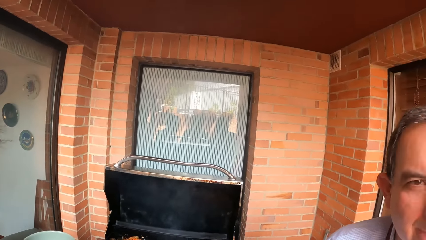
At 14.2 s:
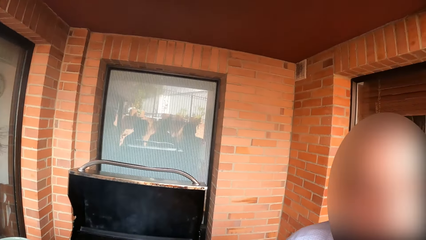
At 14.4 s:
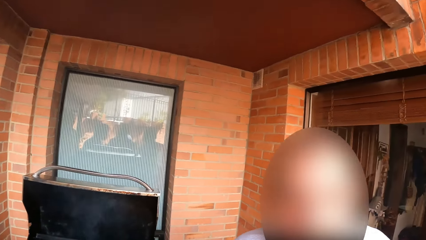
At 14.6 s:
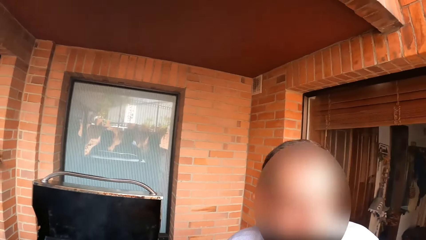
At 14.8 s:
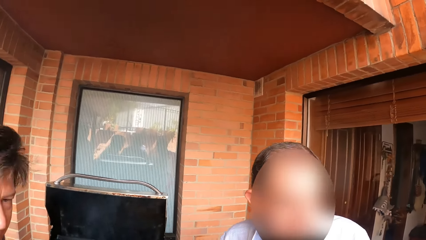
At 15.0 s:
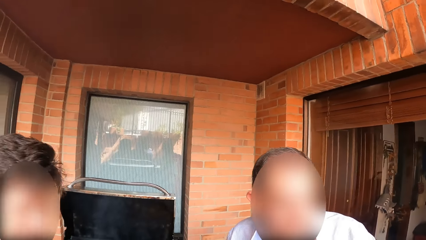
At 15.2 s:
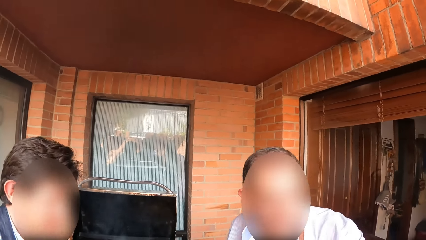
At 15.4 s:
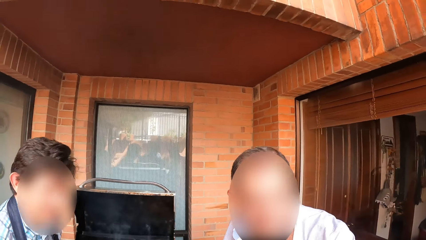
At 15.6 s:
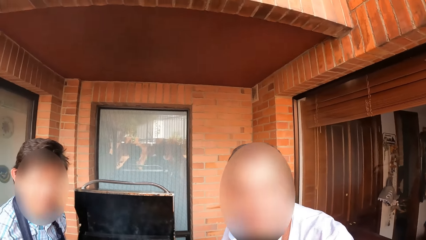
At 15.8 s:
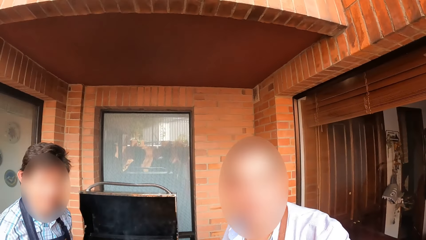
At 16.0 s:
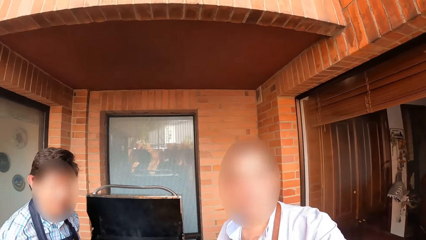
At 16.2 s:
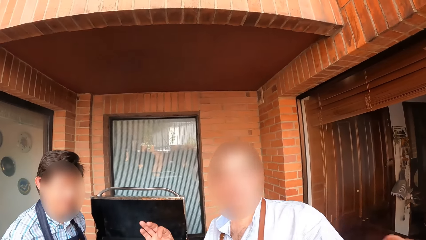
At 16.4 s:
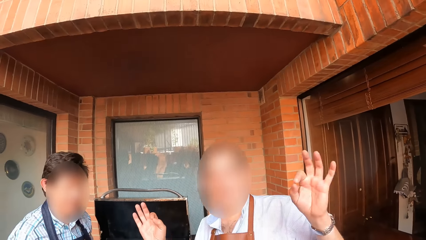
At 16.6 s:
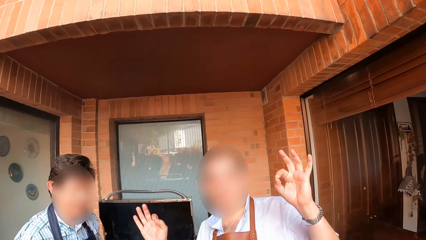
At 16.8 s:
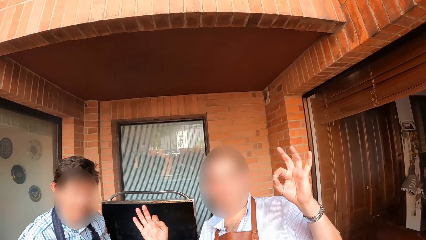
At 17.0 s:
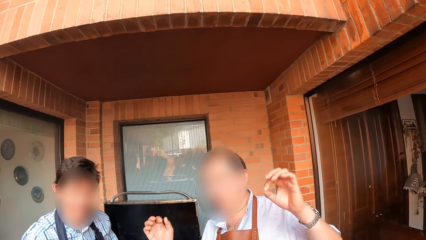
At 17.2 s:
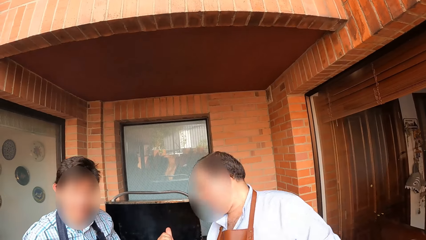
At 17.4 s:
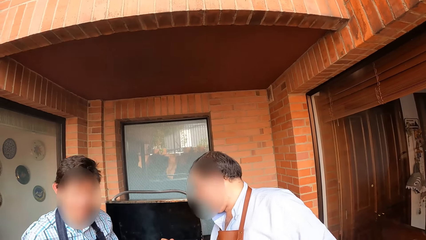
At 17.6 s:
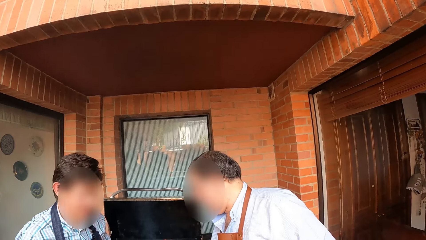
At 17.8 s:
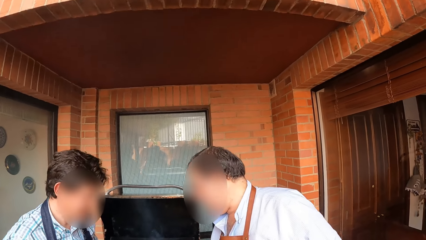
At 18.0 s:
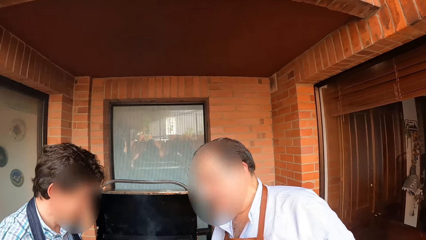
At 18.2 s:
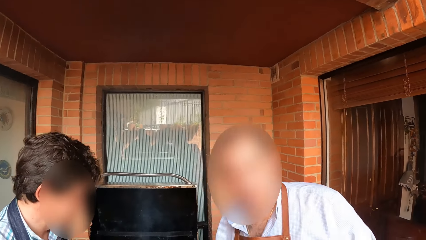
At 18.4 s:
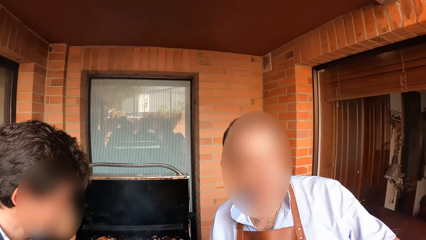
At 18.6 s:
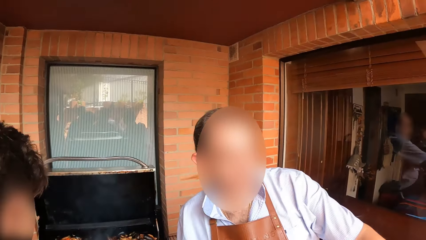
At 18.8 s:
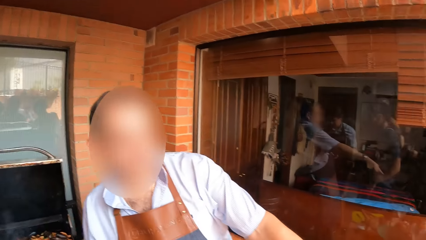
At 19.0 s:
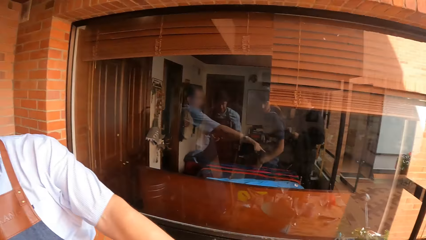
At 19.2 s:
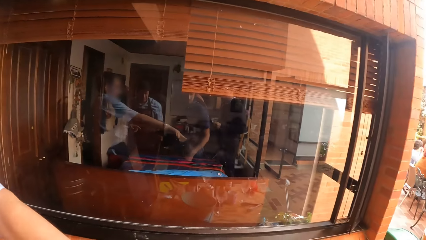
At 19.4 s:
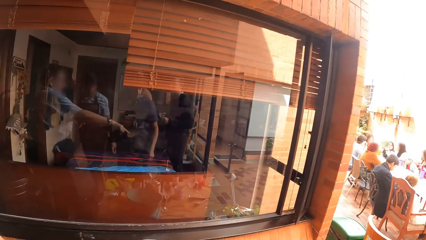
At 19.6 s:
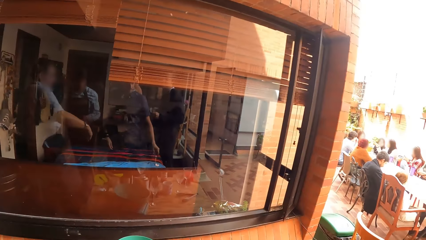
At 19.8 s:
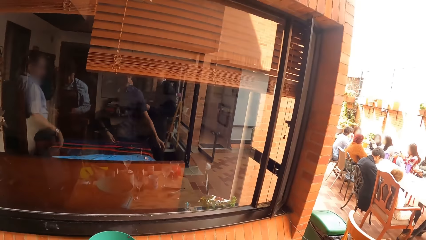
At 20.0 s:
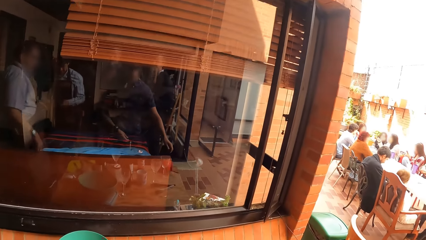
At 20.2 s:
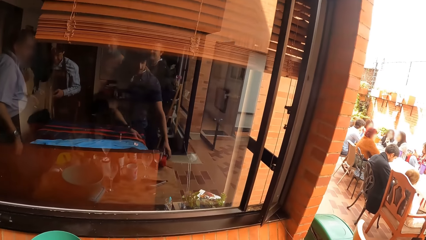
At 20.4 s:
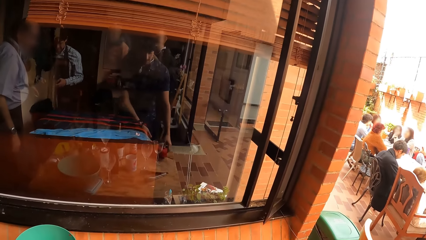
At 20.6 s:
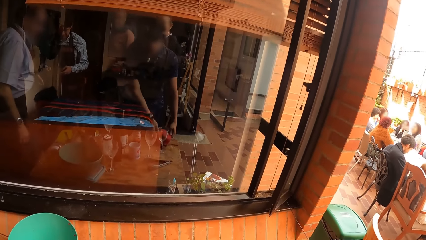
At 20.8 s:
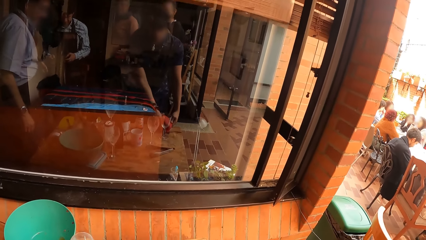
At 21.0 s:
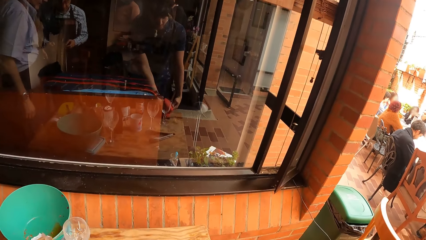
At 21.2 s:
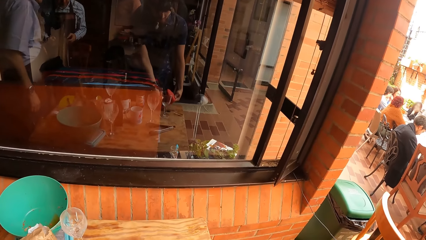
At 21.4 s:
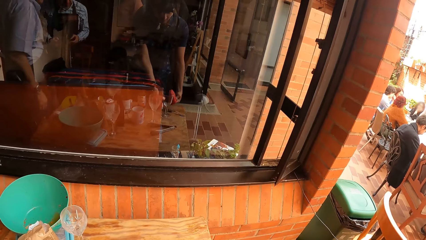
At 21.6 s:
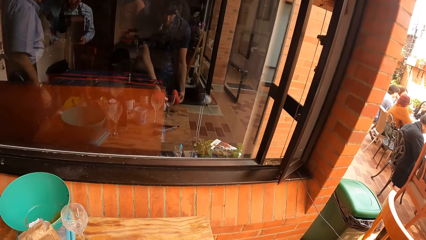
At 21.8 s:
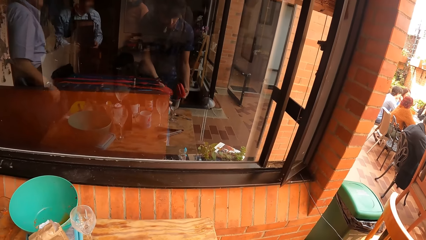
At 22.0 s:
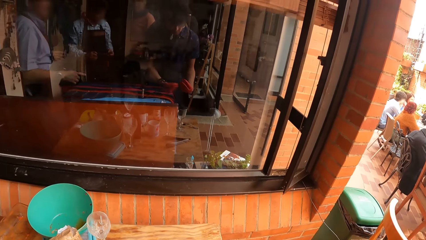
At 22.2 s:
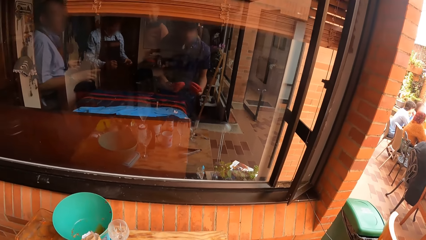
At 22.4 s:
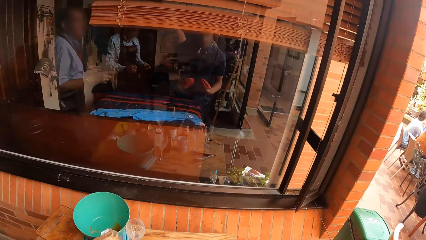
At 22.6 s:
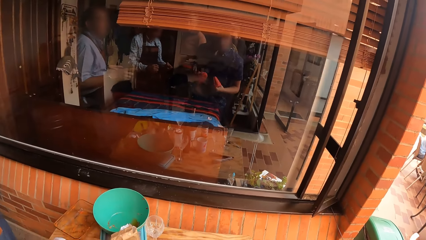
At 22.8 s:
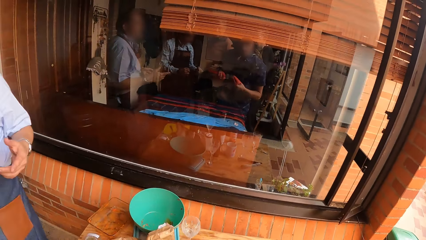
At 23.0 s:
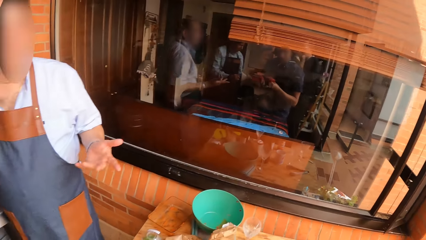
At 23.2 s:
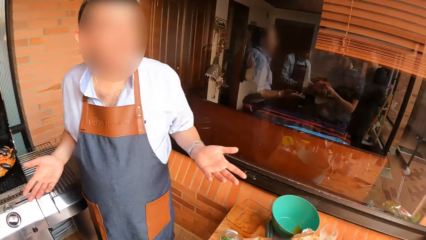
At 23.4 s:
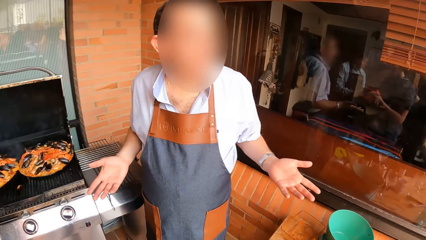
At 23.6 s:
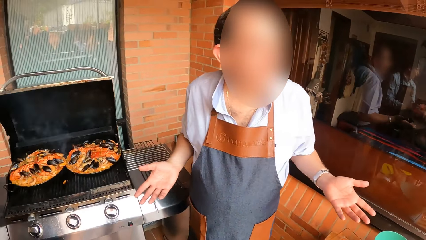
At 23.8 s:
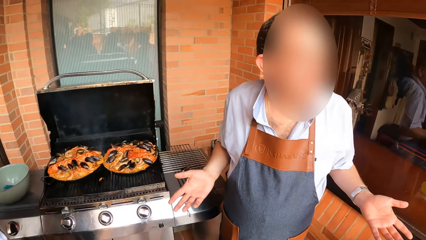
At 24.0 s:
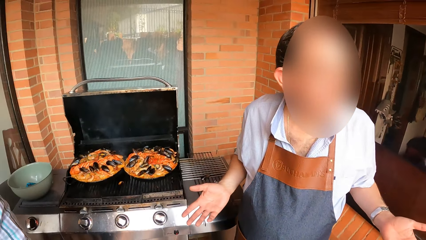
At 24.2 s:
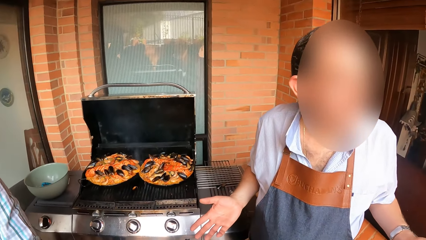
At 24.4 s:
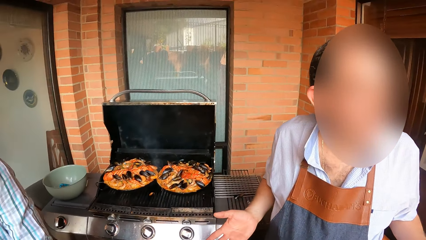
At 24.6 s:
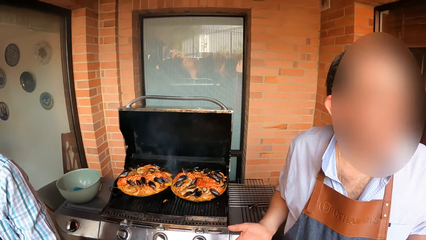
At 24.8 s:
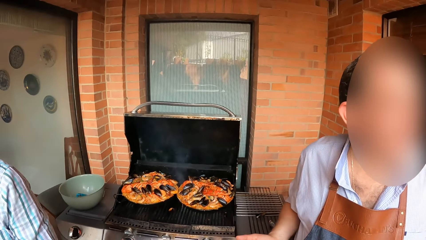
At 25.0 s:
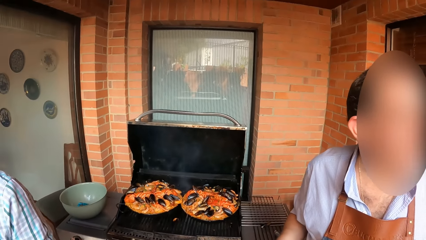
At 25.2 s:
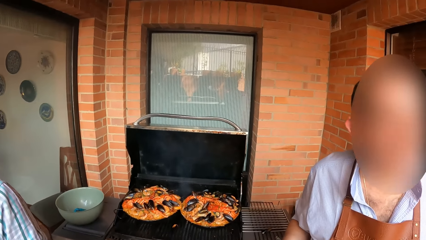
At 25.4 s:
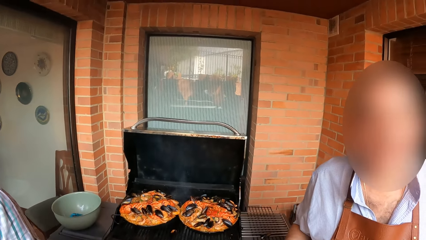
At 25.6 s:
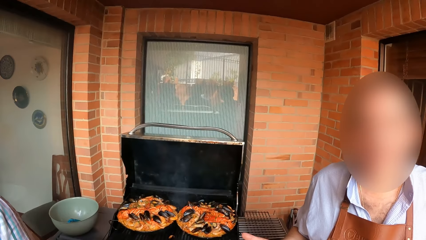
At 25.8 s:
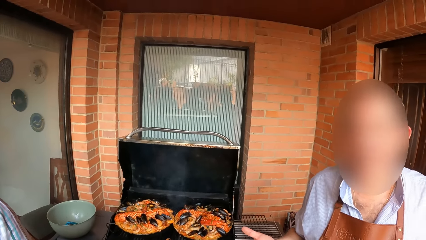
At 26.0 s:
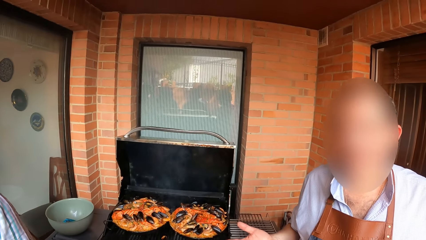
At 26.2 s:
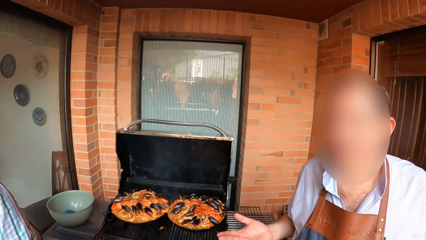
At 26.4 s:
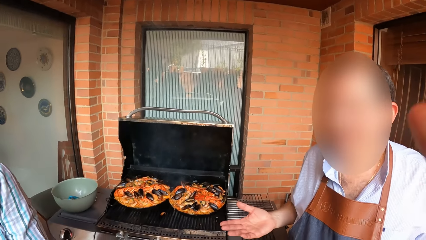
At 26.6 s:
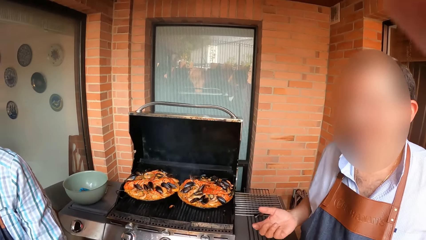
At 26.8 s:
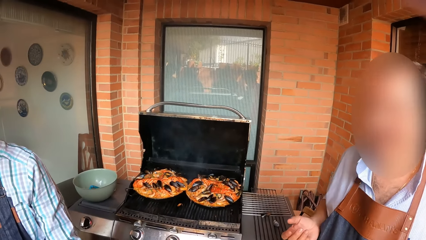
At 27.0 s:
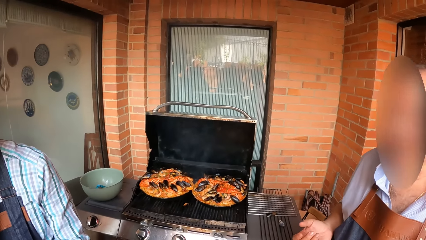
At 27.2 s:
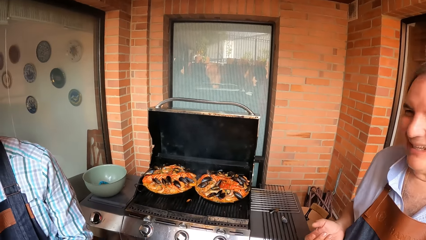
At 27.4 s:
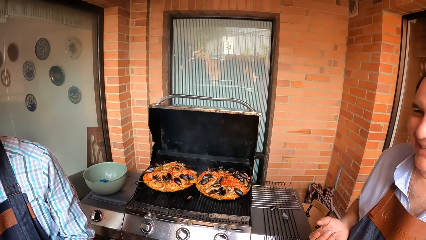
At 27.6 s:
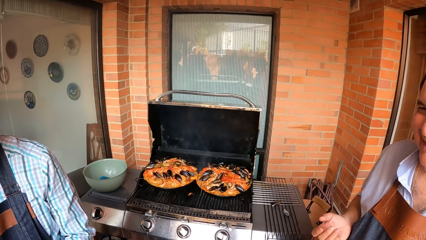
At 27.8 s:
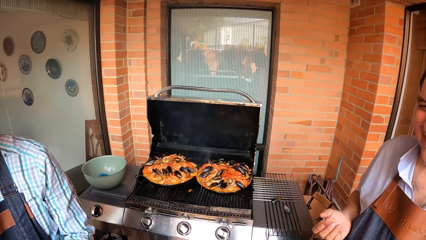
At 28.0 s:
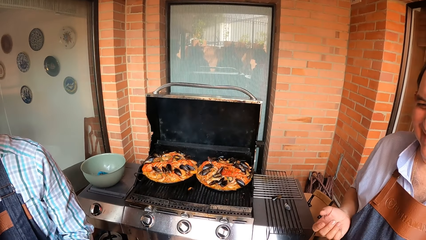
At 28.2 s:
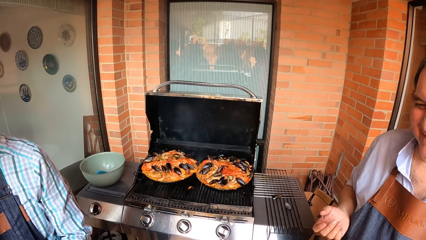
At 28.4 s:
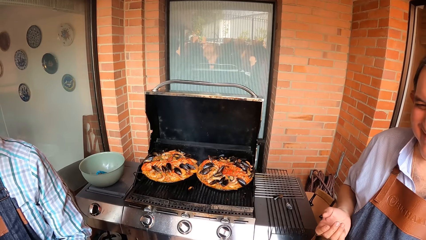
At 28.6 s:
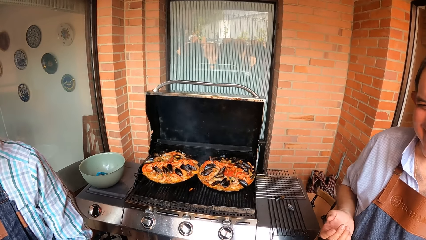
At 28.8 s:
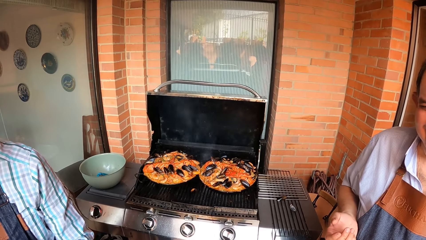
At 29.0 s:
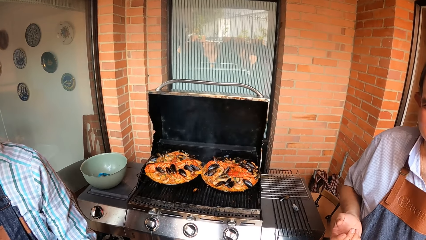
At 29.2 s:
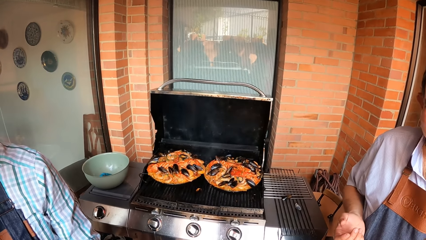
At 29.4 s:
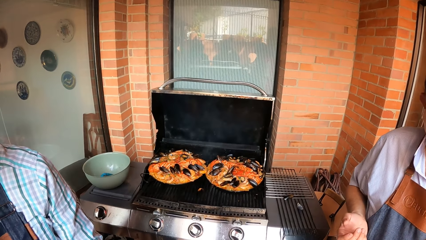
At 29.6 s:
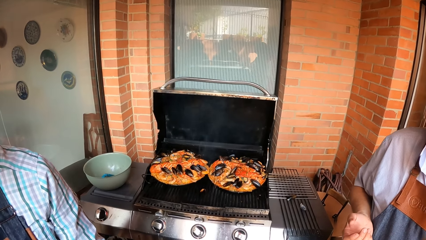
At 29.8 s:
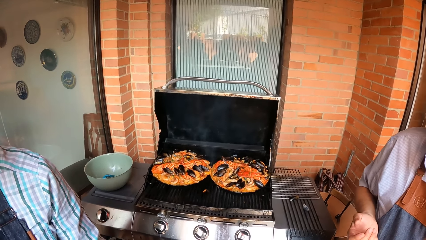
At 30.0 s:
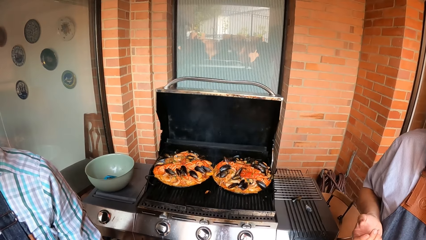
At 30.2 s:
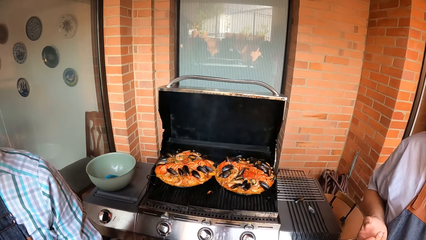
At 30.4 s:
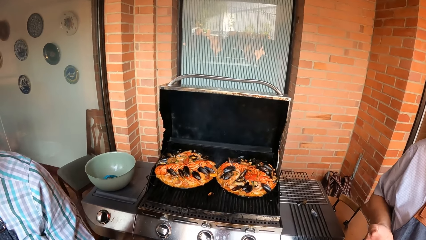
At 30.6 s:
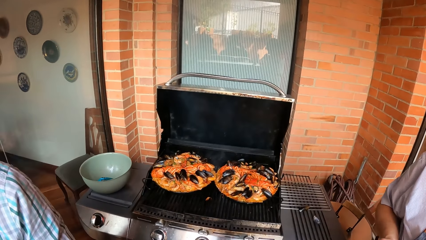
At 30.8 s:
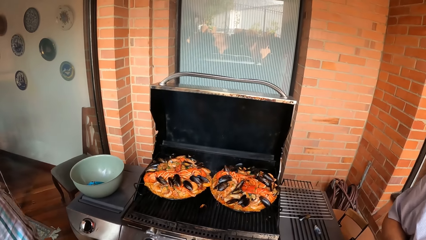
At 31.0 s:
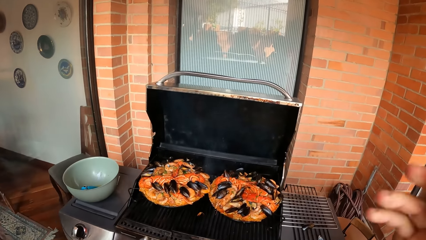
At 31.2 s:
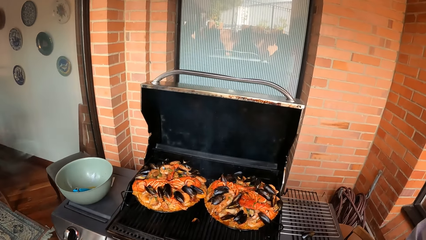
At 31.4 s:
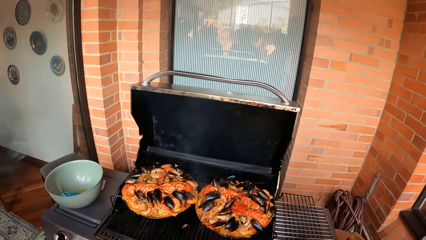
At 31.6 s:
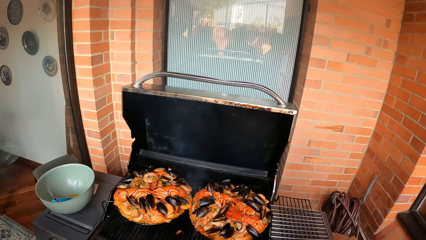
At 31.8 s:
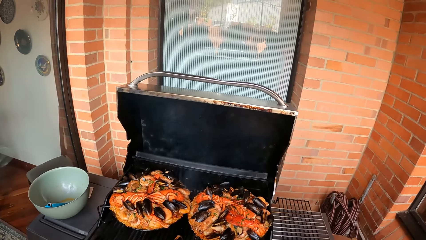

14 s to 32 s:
The camera wearer converses with a man and another man. A person moves the hand. The camera wearer looks around. They pick up a hand glove on a table with both hands and wear the gloves on both hands. They converse with the person.
